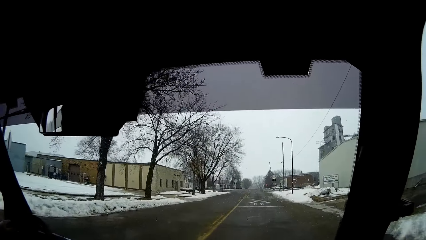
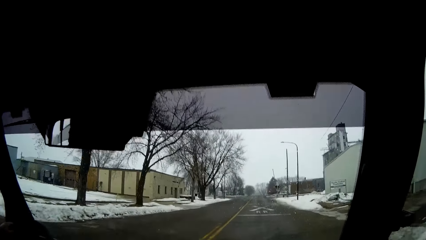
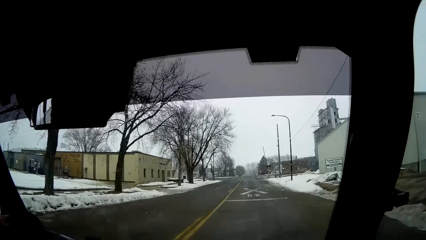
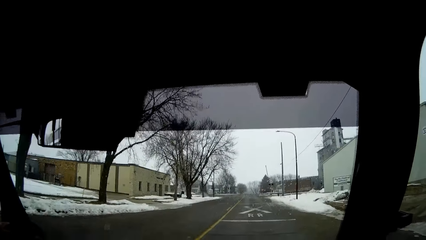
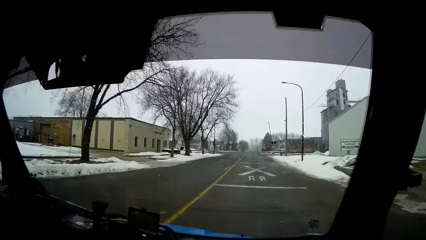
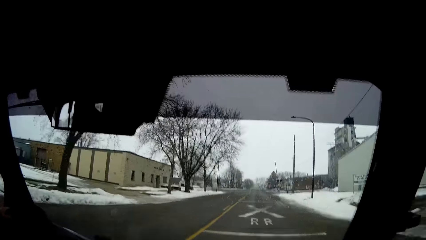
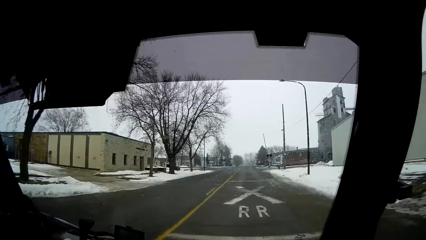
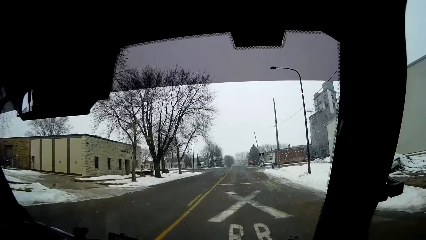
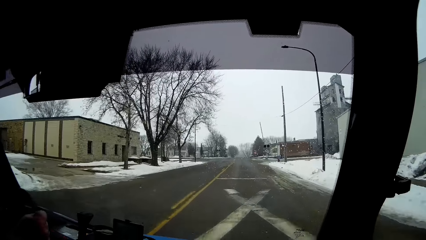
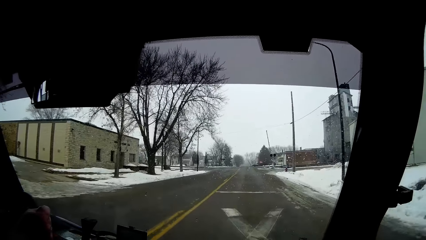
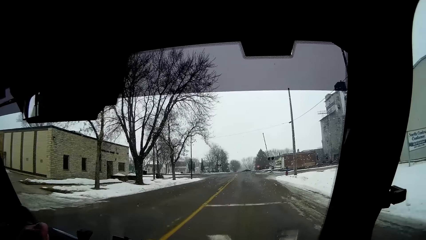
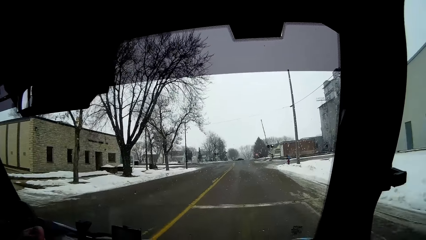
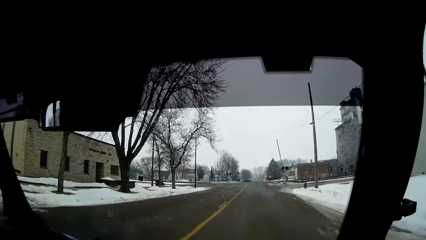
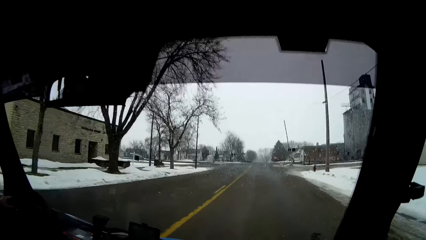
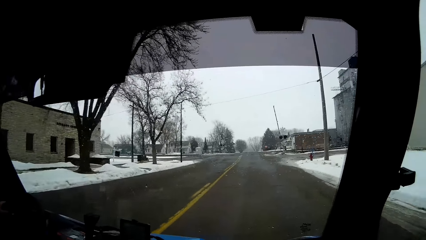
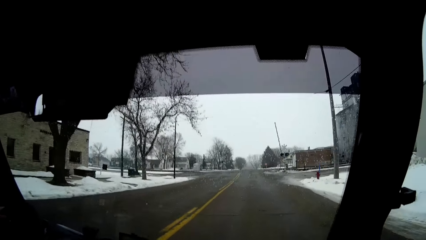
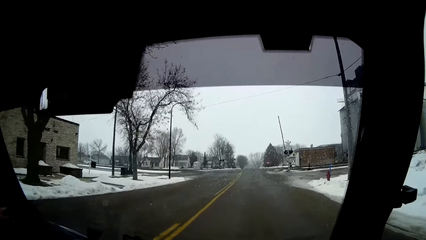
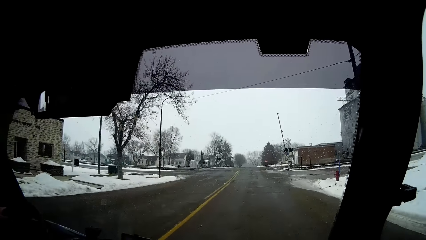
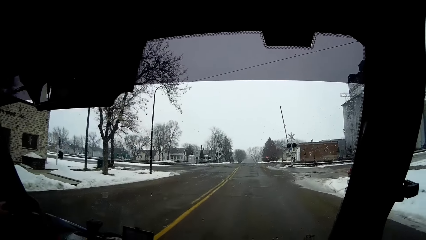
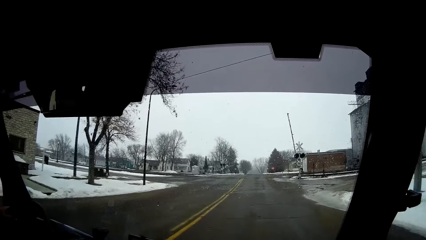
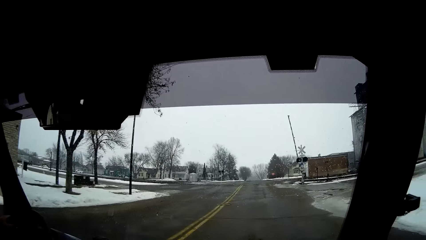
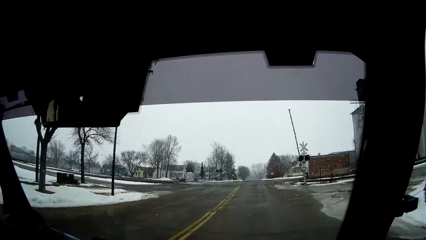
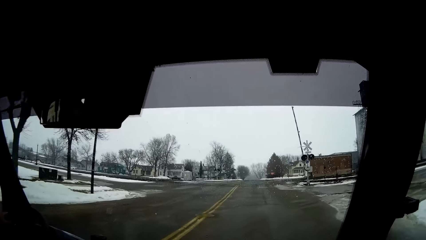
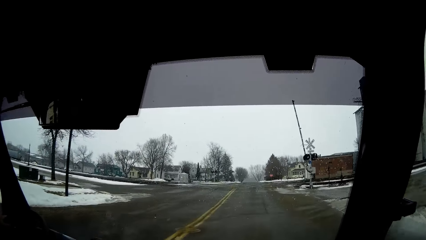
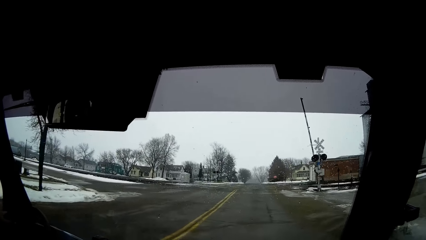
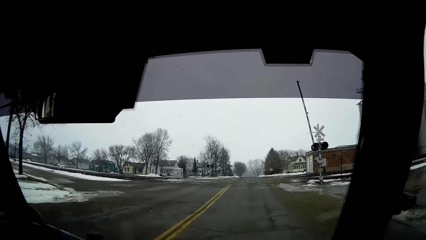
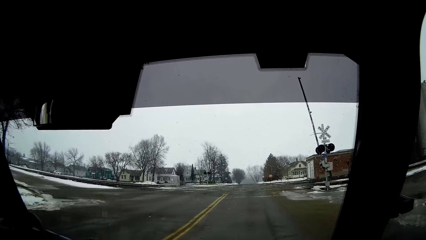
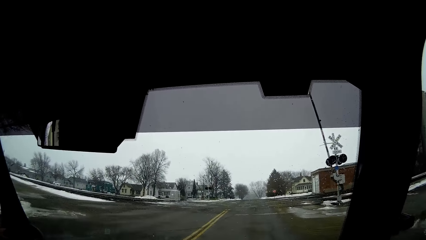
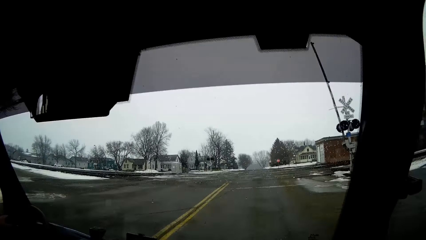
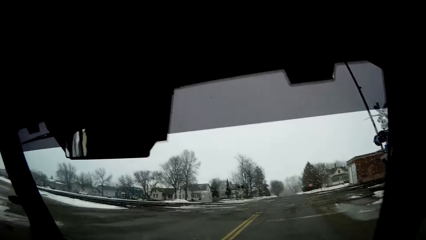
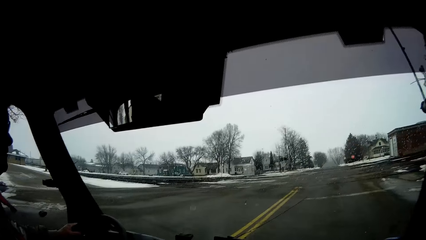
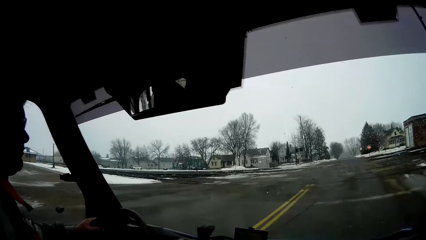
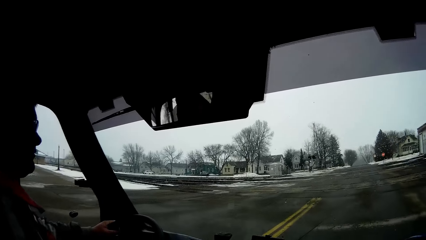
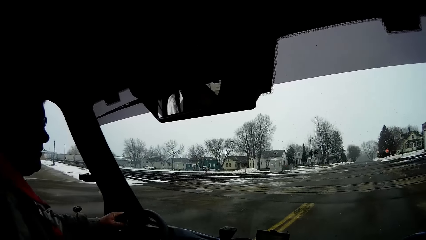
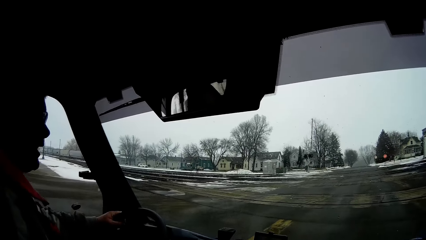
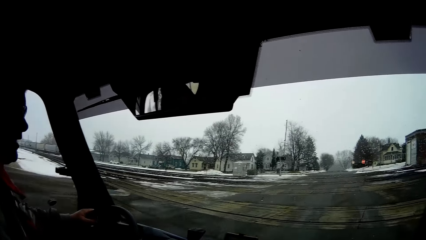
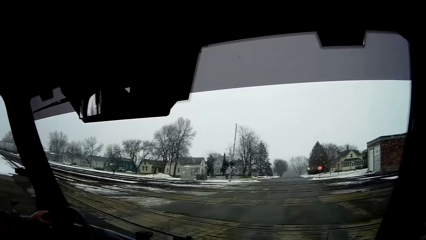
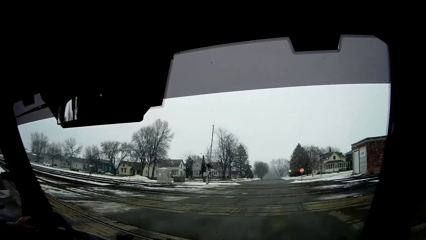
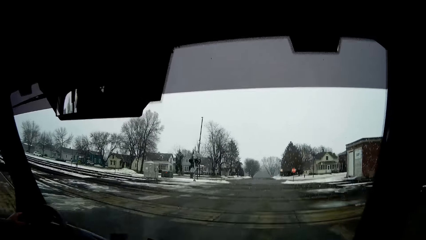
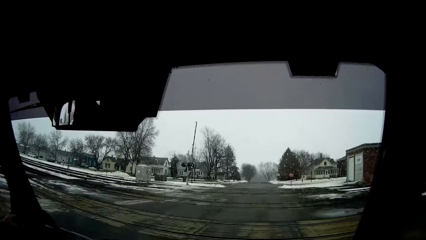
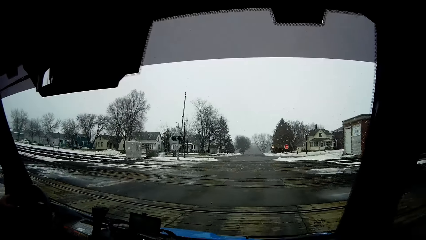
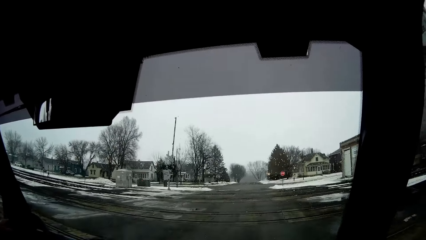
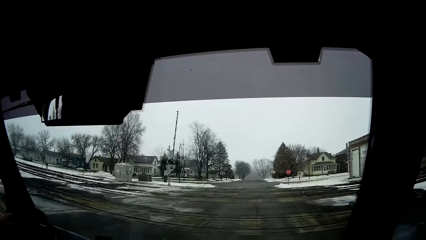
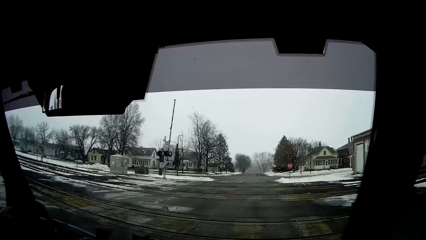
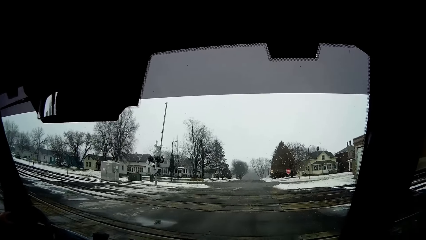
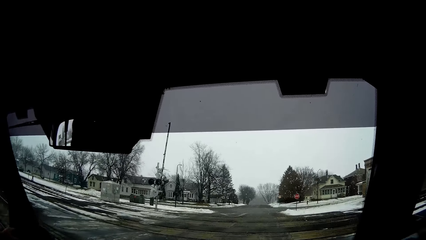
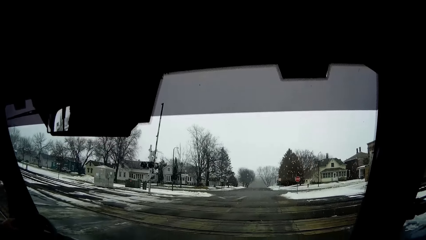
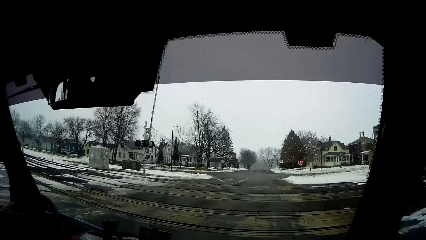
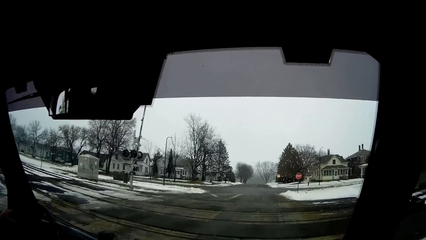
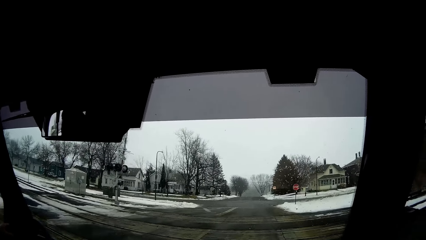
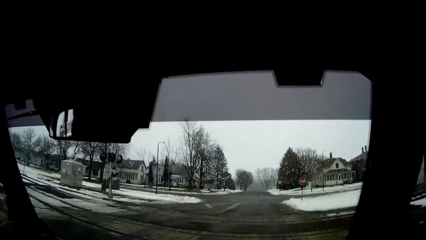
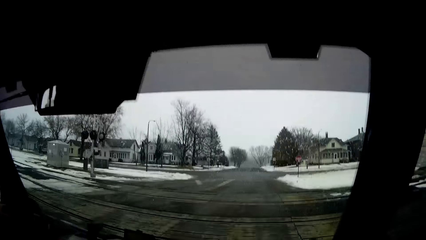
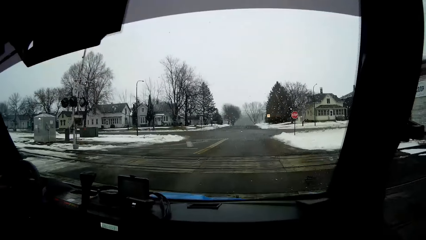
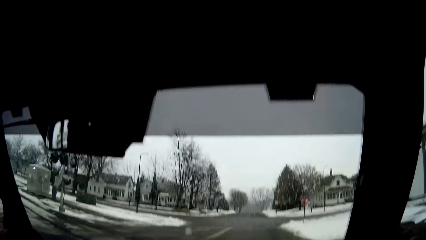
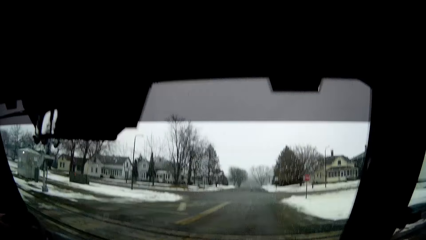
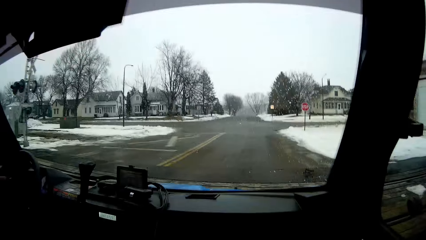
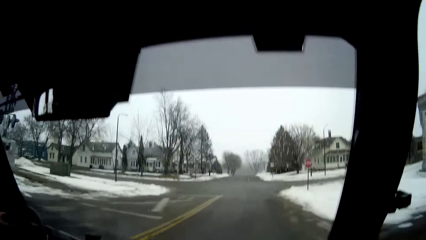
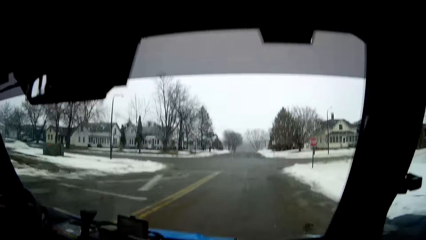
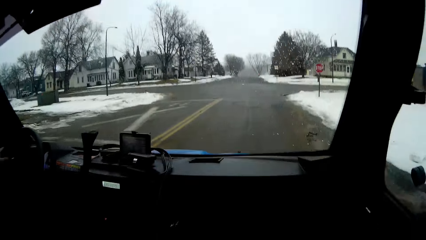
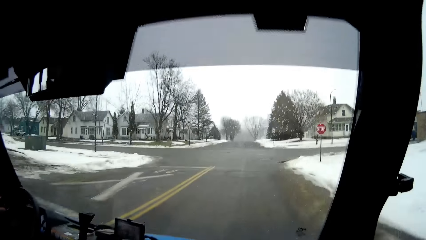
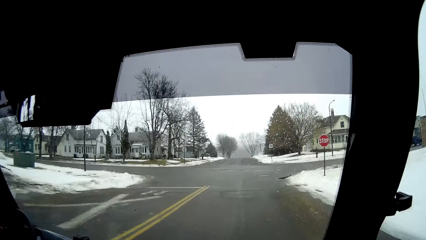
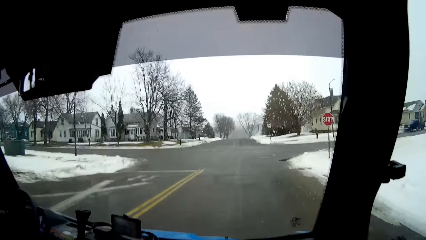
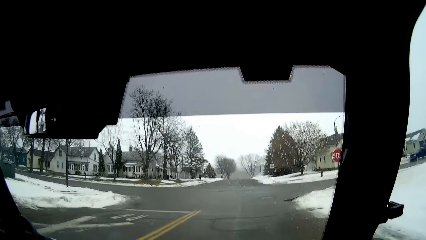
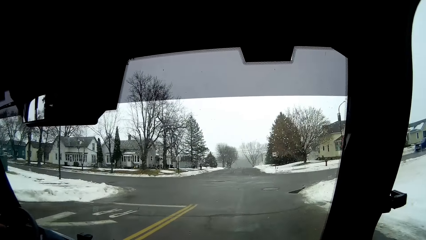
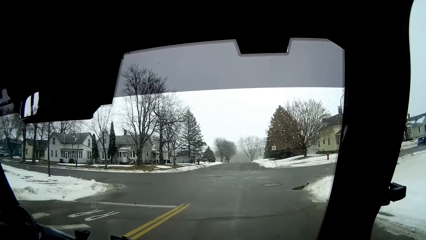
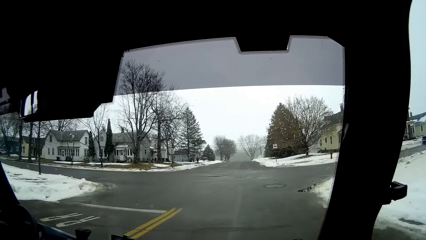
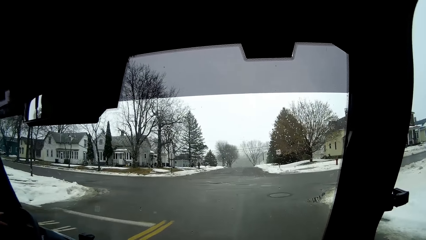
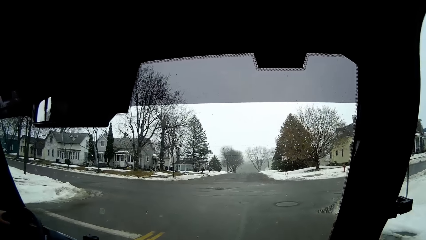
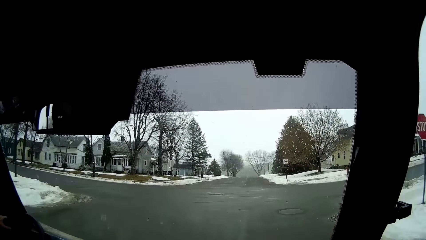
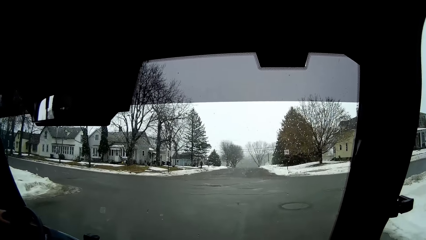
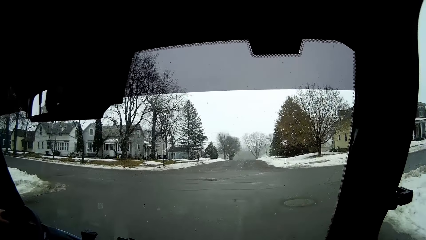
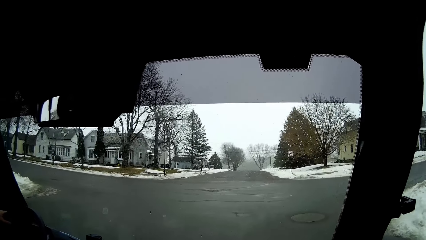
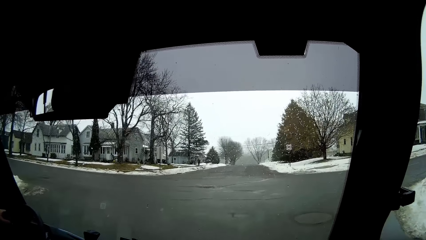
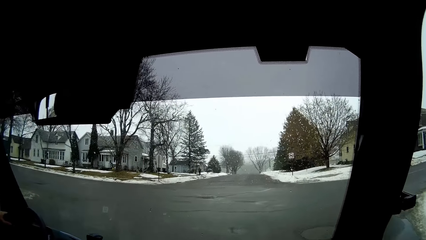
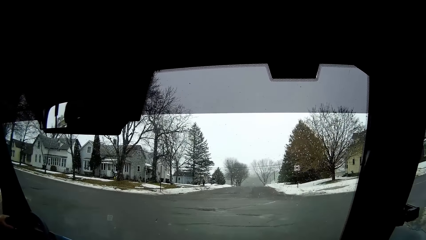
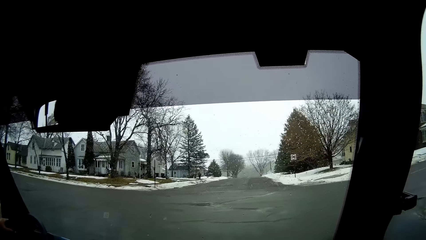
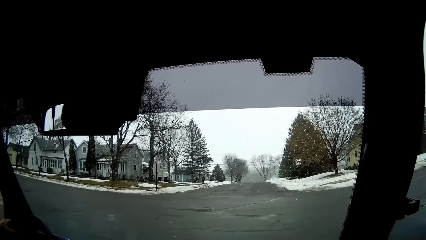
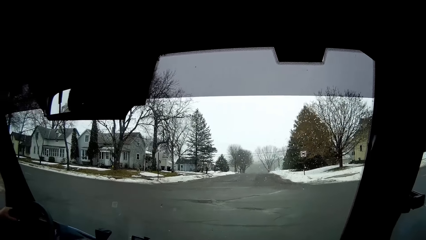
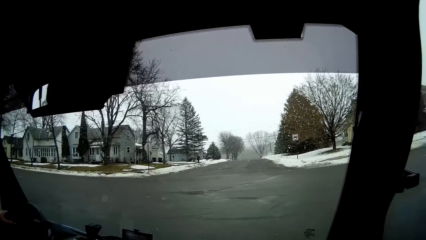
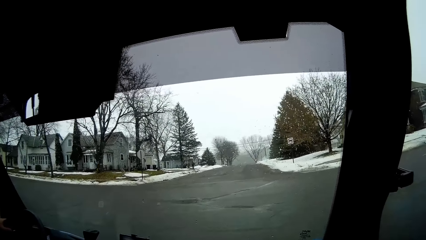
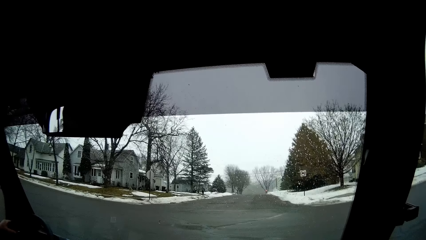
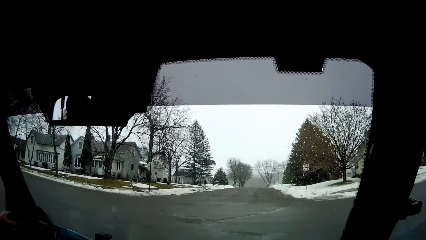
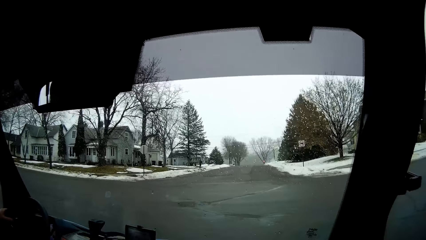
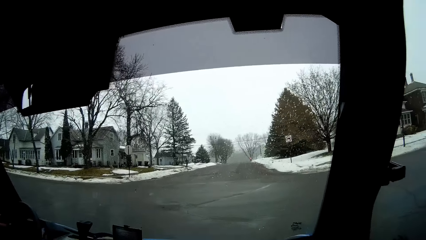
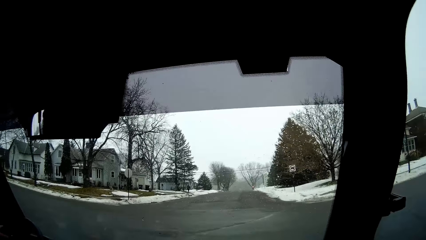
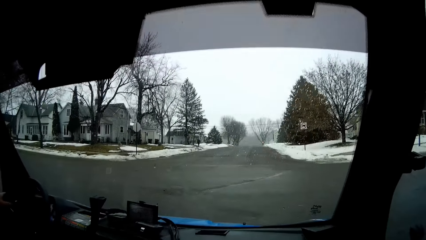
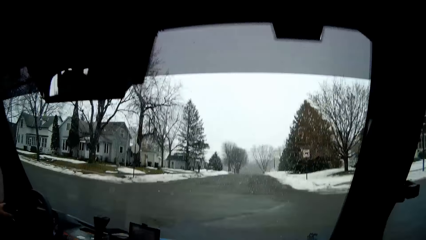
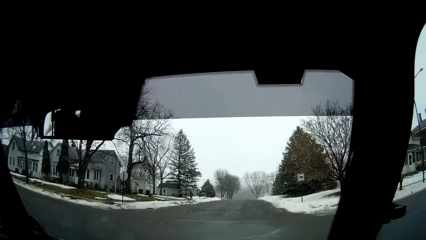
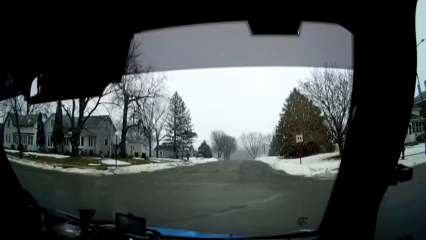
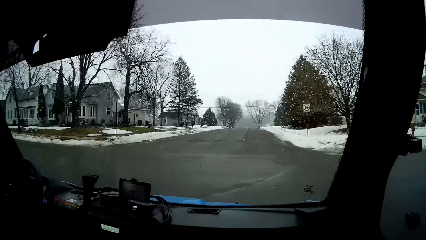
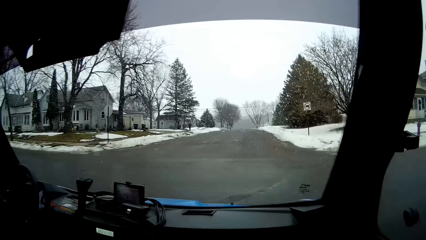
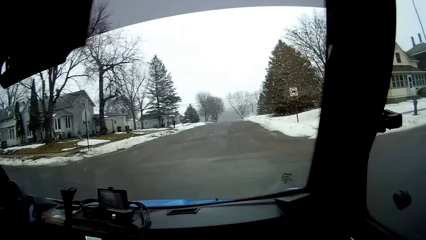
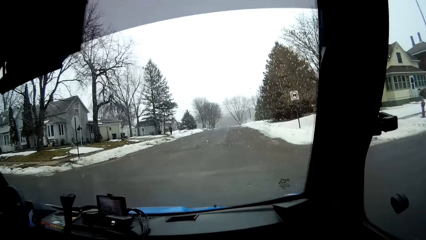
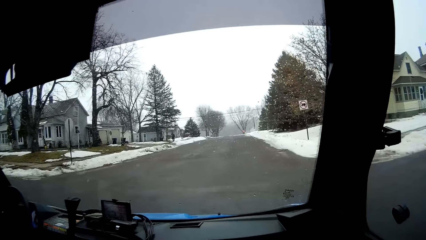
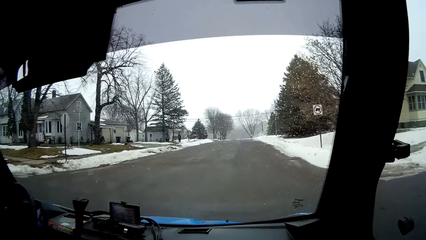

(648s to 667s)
A man drives the truck. The man walks by the roadside.
